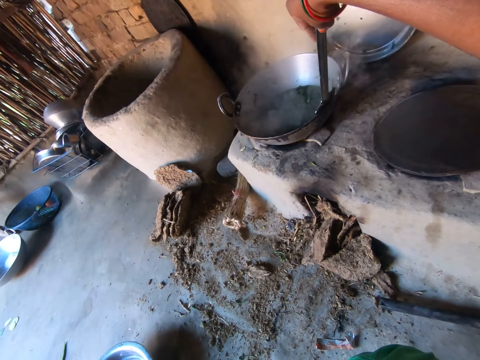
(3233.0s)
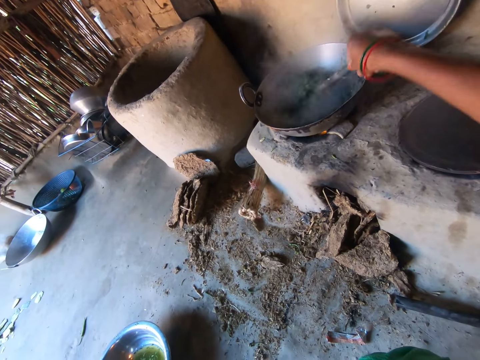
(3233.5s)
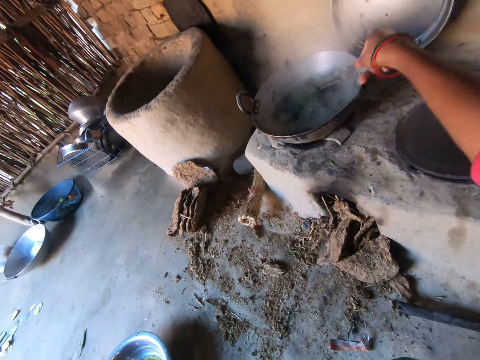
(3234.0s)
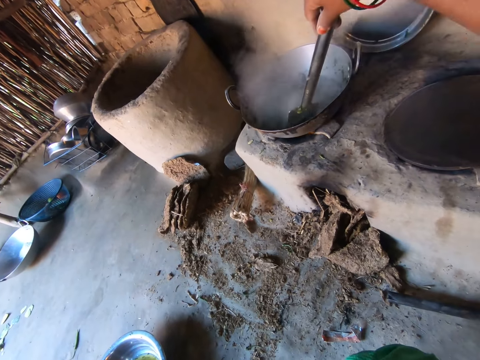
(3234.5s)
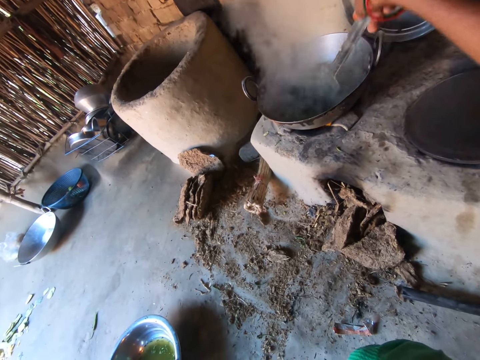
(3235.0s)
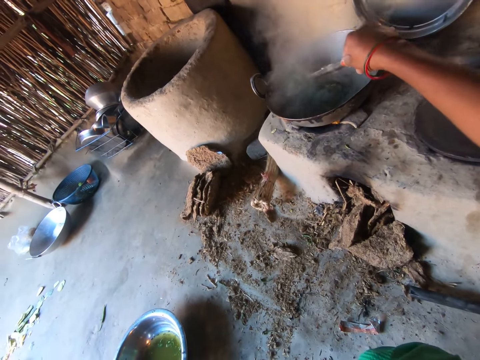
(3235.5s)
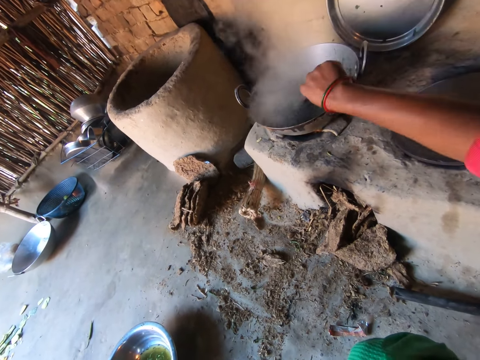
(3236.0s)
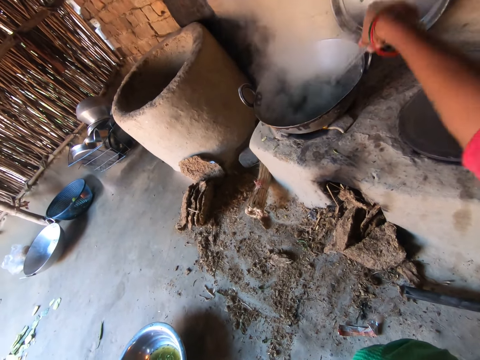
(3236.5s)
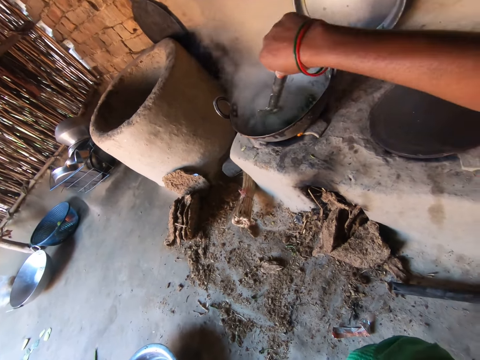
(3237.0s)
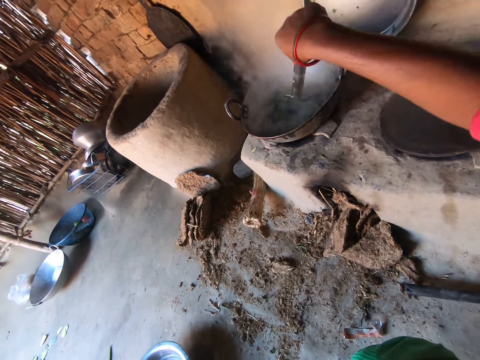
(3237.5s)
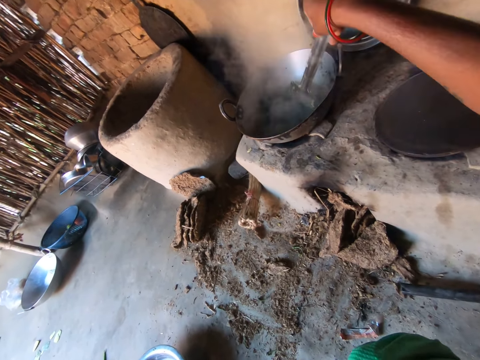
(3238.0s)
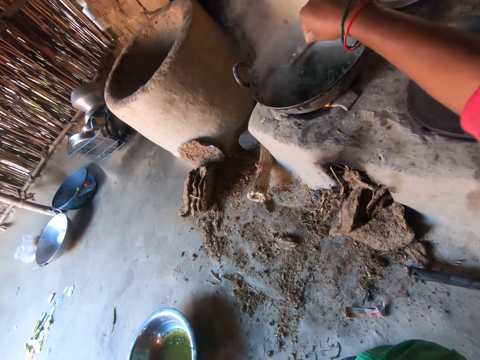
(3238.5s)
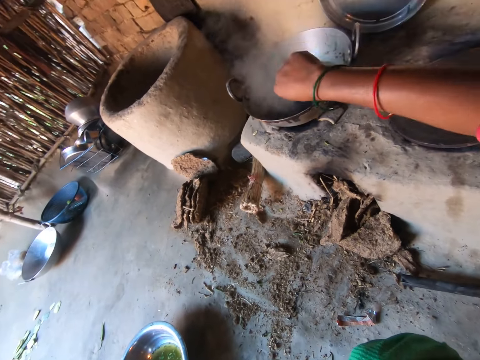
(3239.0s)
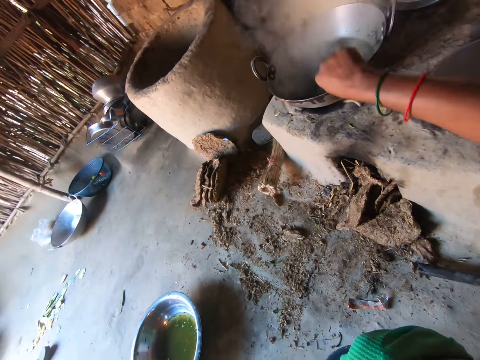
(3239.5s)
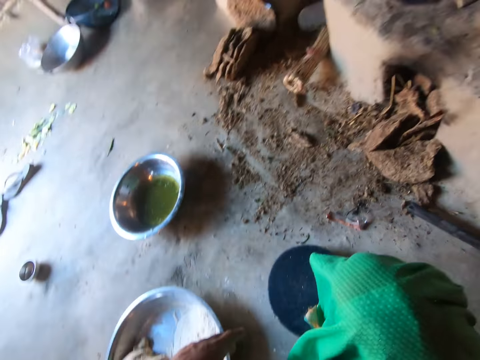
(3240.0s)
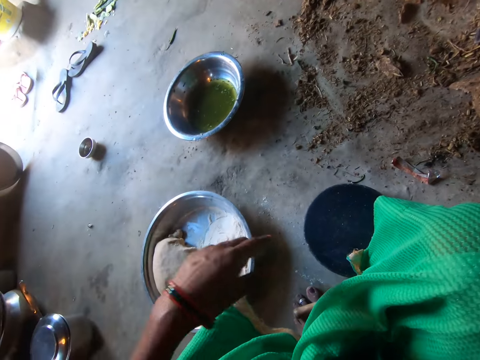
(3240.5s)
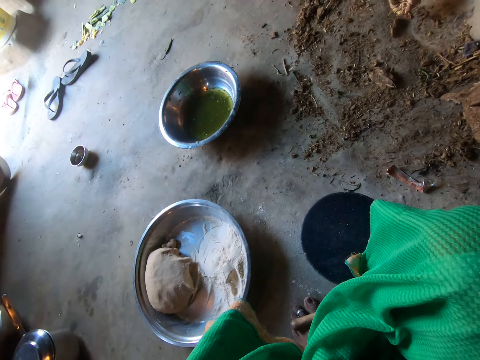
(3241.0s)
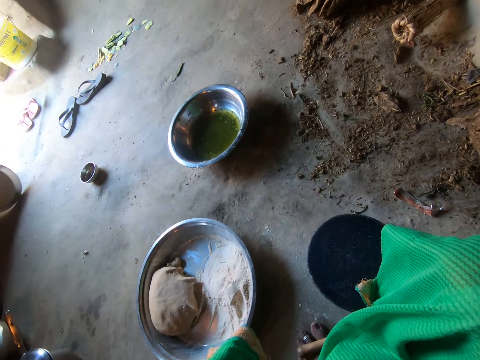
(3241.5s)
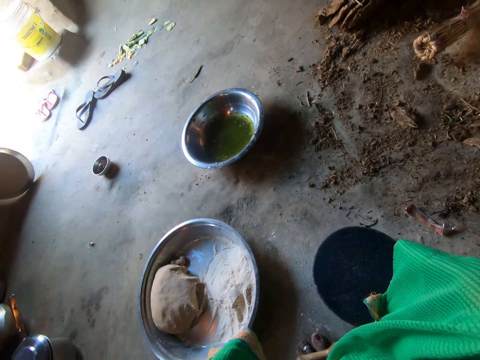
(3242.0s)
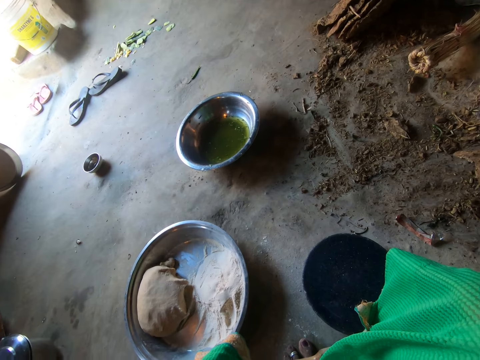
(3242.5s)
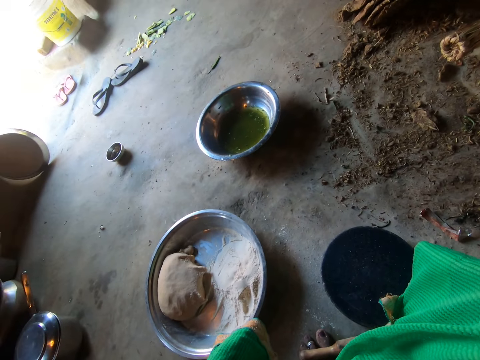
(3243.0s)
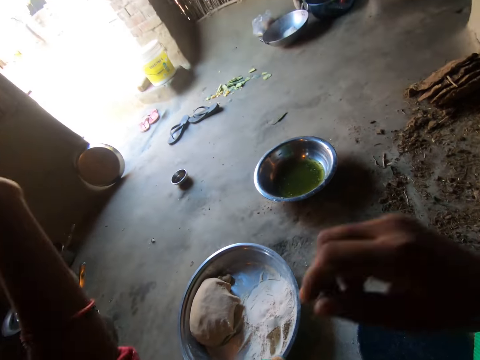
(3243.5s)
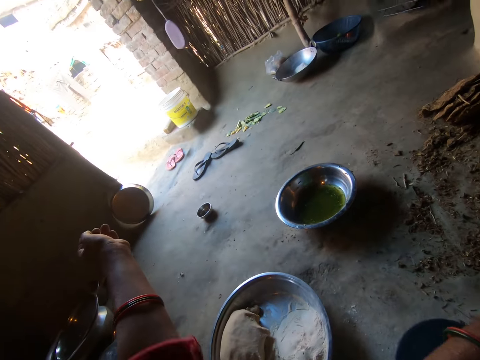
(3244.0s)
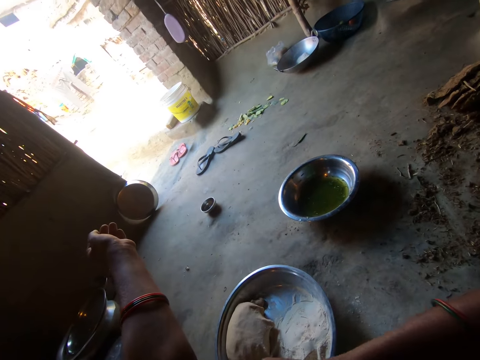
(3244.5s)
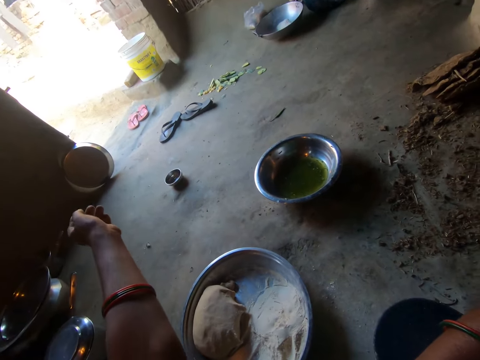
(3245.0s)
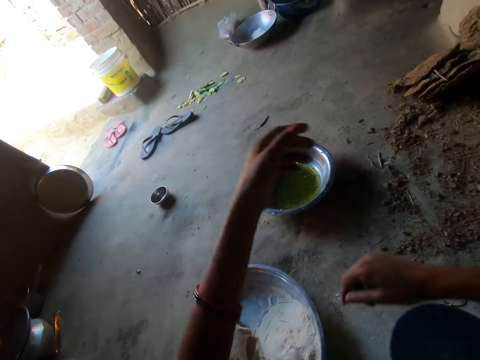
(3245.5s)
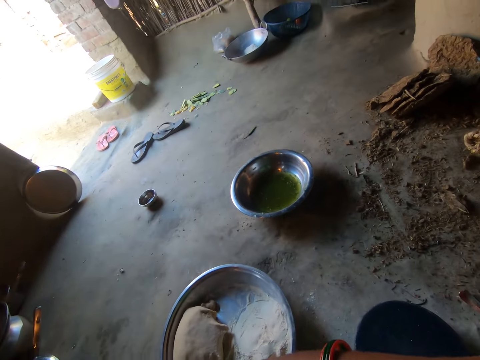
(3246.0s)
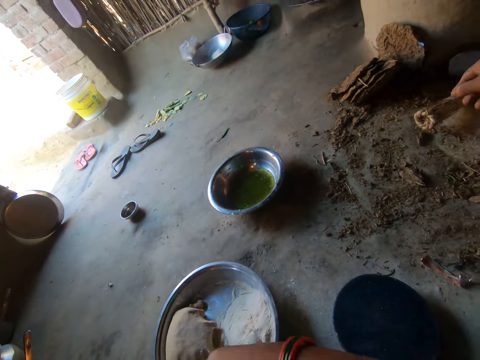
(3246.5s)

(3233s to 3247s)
The camera wearer holds a serving spoon. She stirs vegetables in another cooking pan. She does something. She pulls up her sleeves.

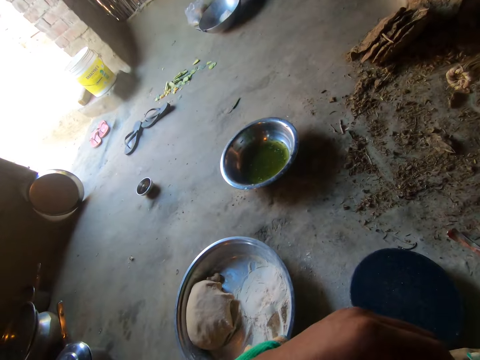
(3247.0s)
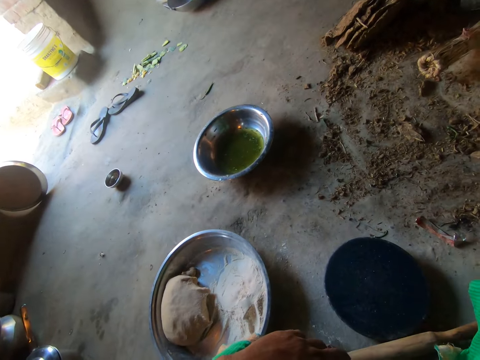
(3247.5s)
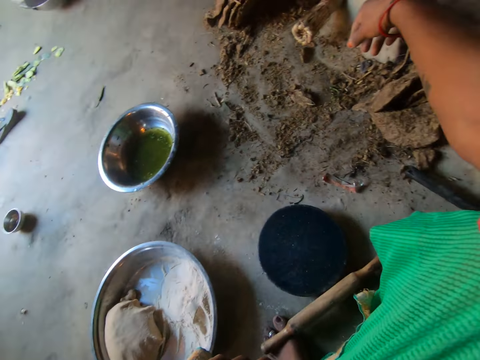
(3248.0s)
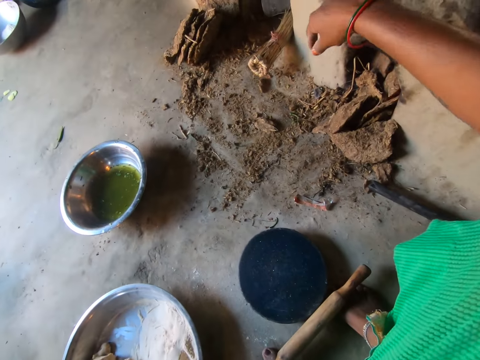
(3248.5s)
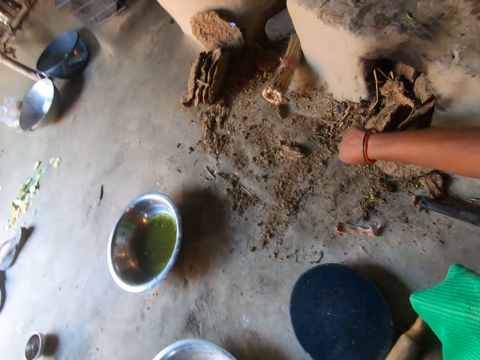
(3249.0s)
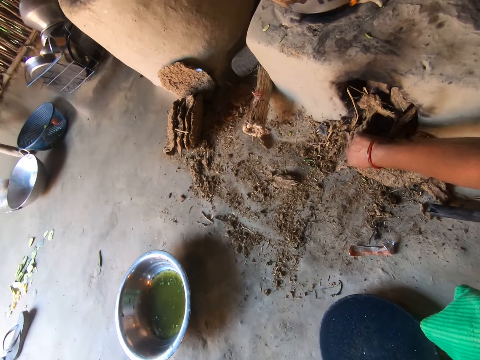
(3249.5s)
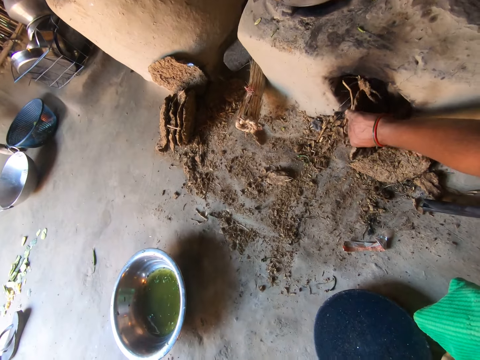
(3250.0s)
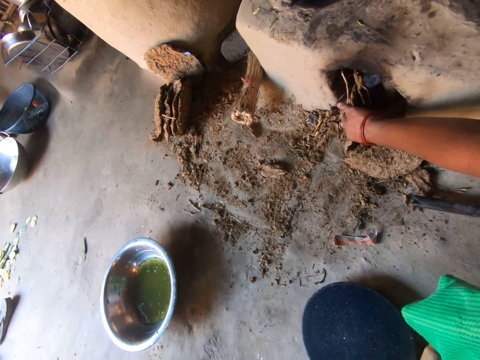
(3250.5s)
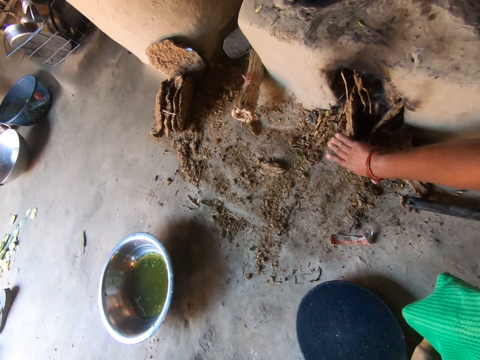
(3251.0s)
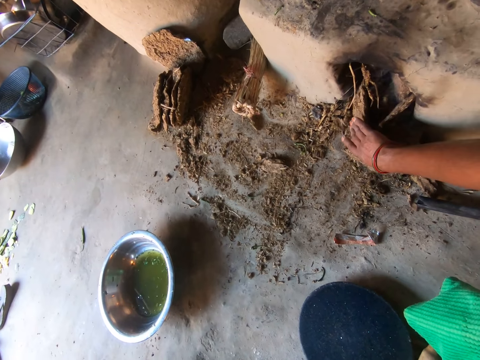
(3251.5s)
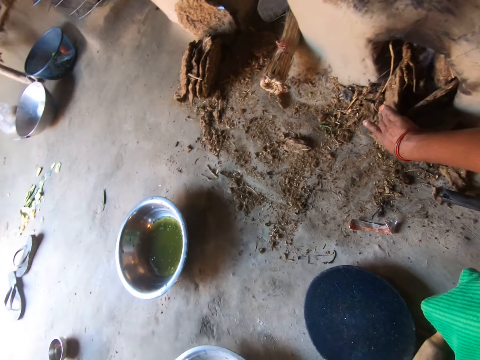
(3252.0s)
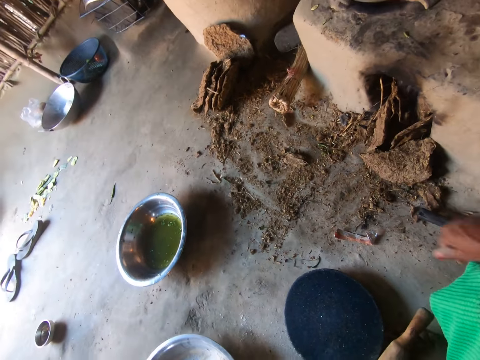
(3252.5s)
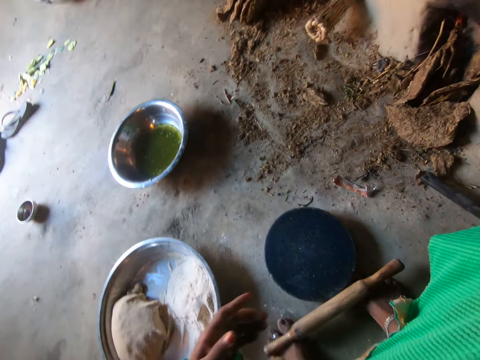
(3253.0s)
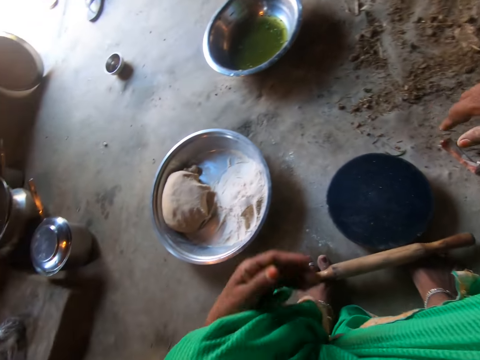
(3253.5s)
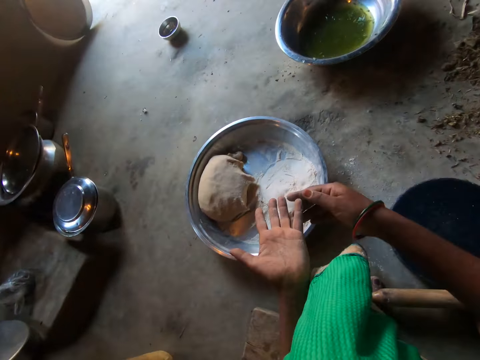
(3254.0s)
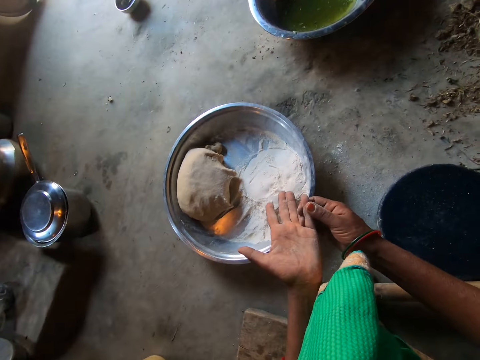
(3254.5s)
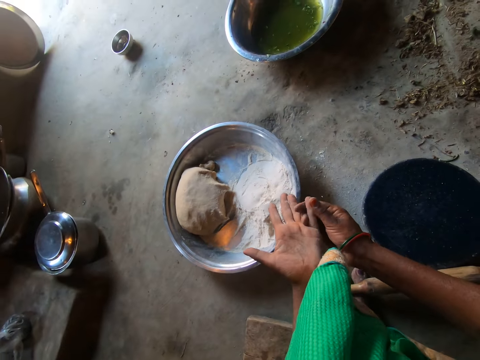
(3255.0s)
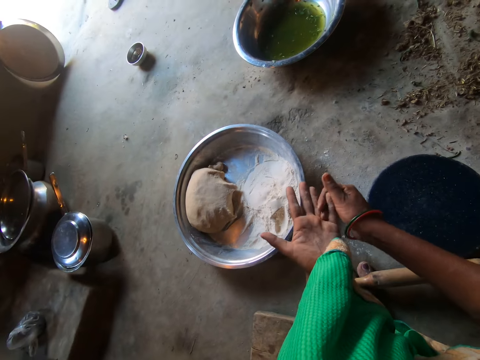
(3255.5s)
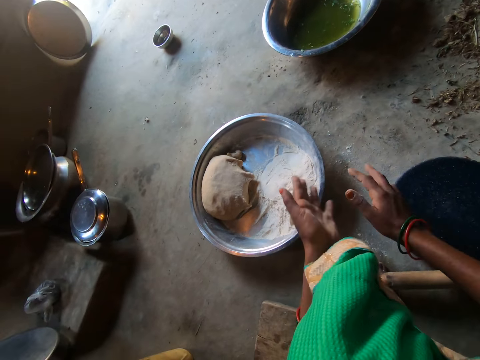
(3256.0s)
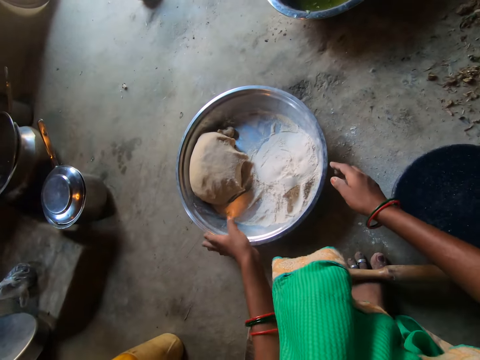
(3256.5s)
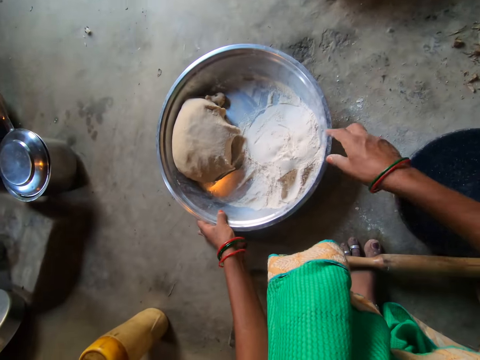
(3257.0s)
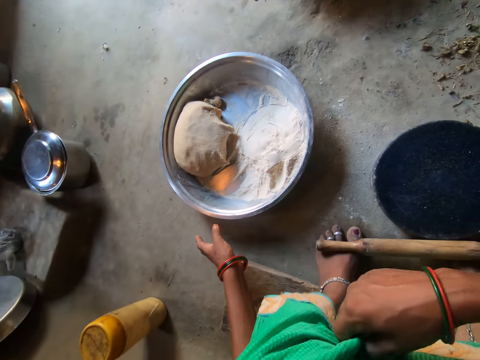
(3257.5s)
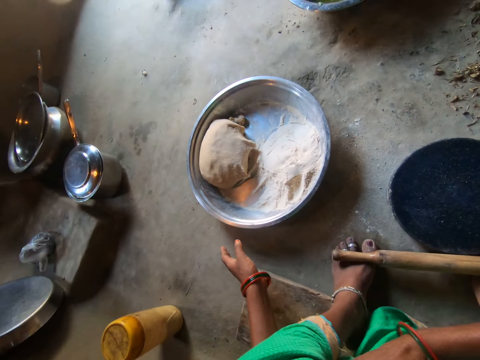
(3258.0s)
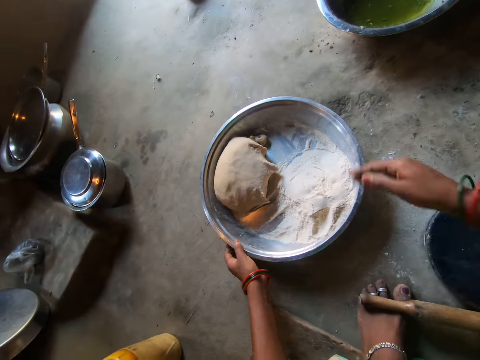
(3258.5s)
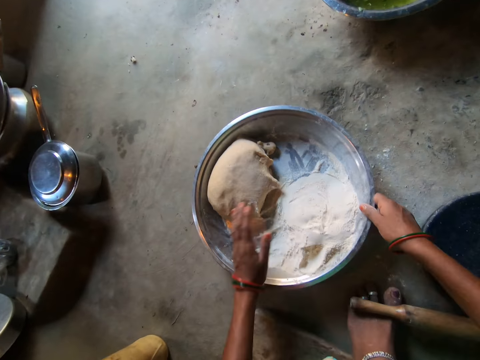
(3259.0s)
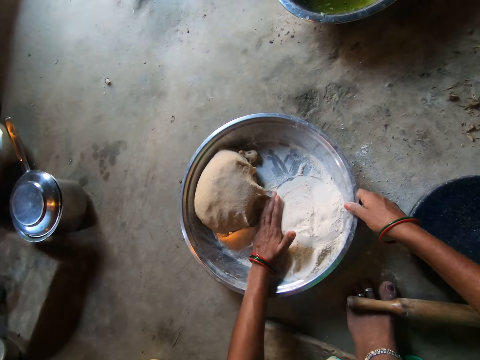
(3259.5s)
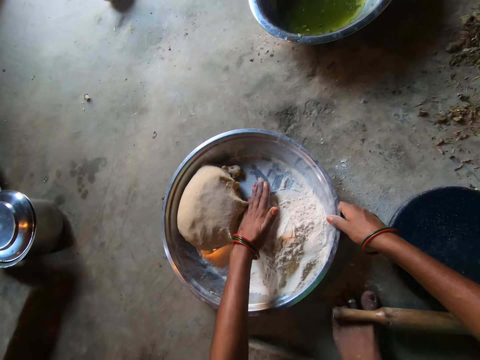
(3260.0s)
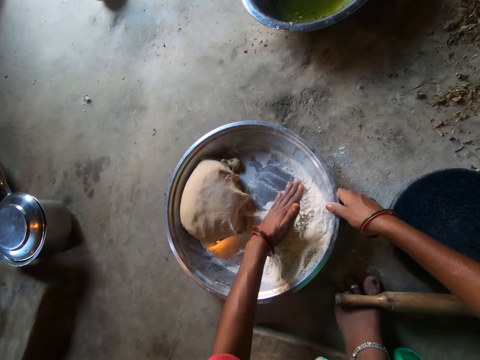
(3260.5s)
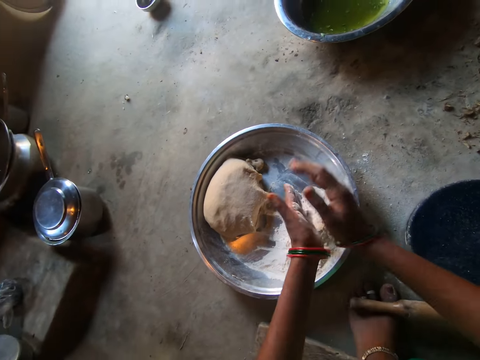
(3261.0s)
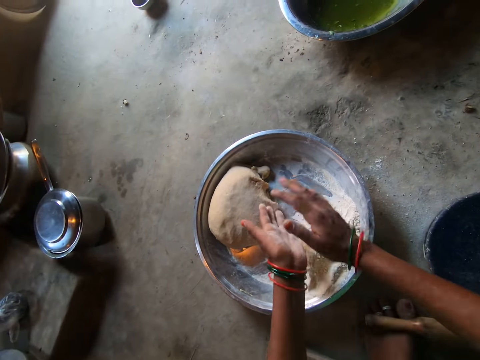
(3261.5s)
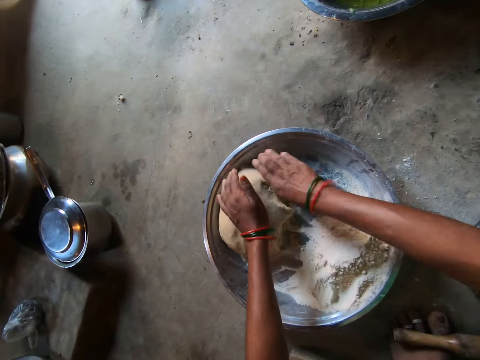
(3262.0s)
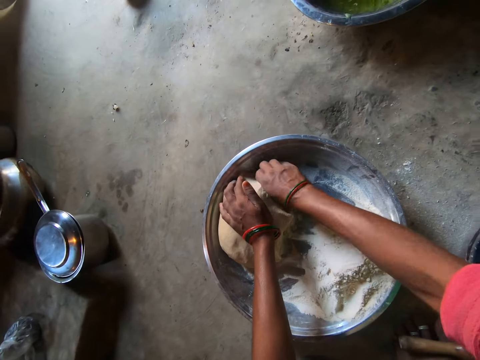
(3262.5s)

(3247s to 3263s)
The camera wearer looks around. She pushes cow dung cake into the fireplace. She rubs her finger. She dusts her hands. She touches a basin of flour and dough on the floor with both hands. She adjusts her cloth with her right hand. She moves the basin of flour and dough on the floor with both hands. She arranges the flour in the basin with her left hand. She moves the flour with her hands in the tray. She dusts her hands.
